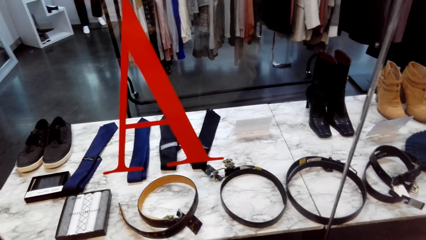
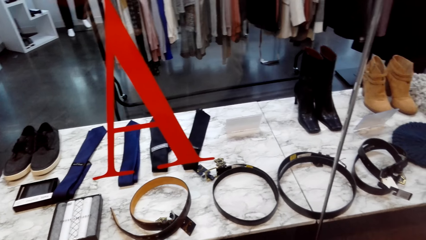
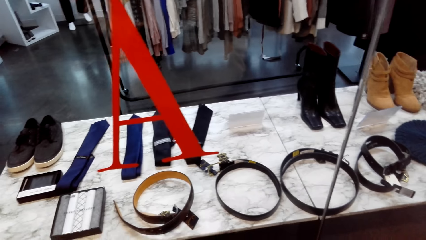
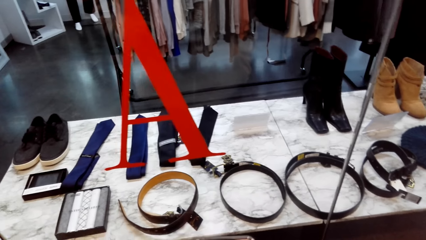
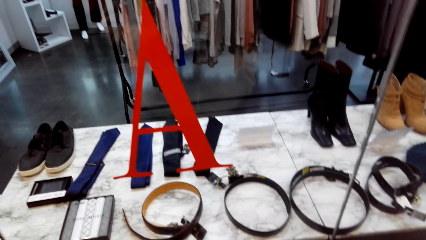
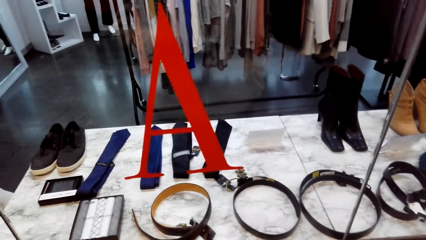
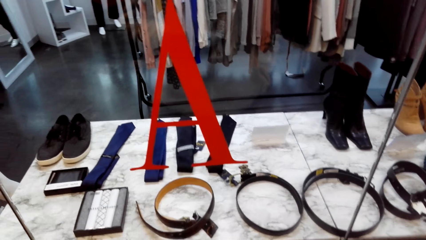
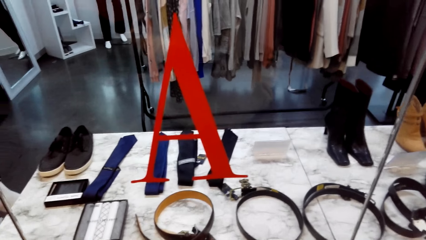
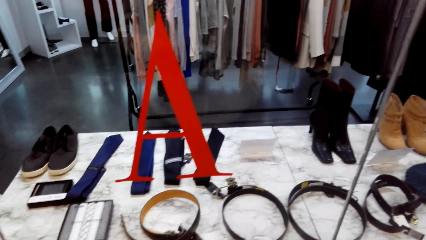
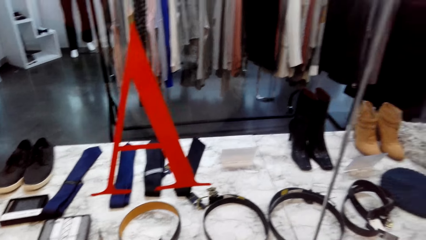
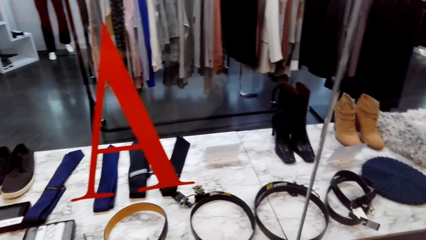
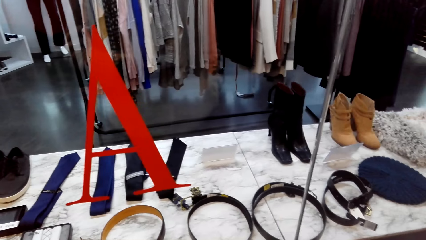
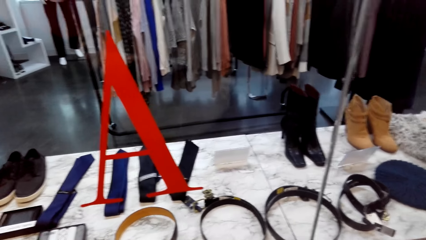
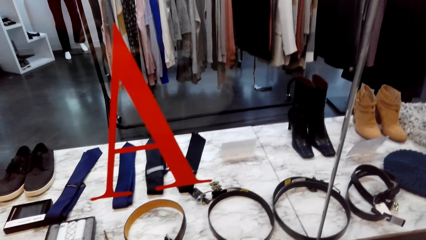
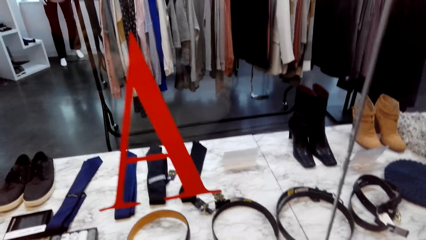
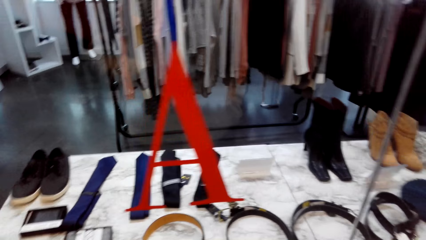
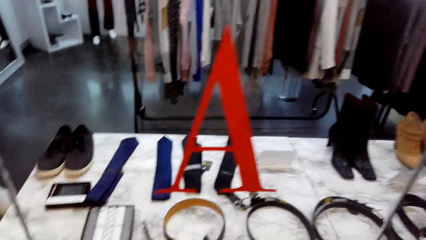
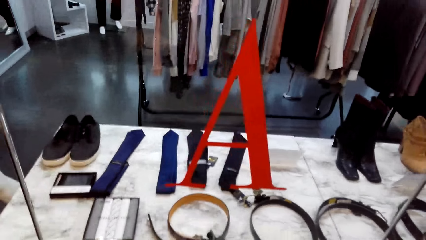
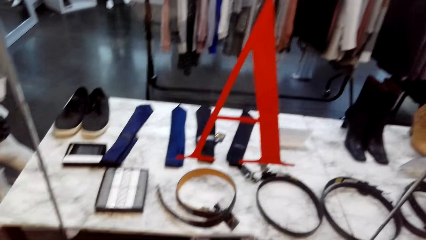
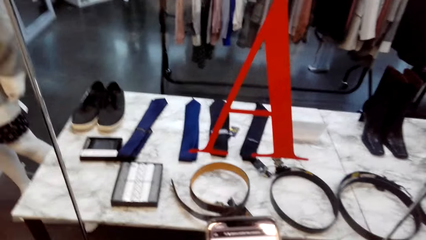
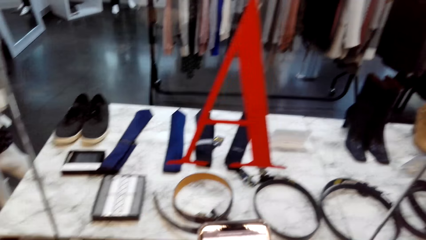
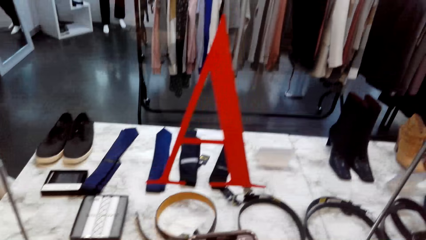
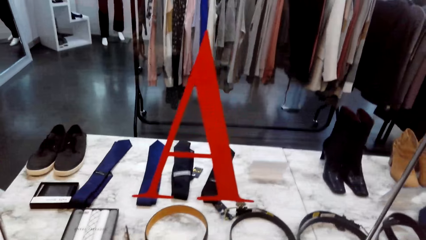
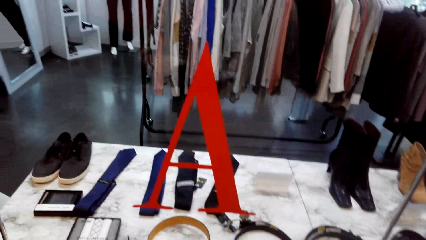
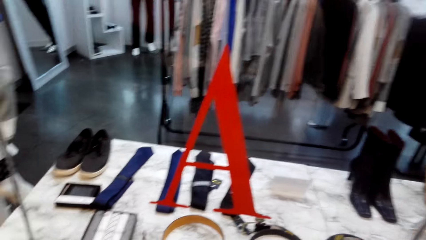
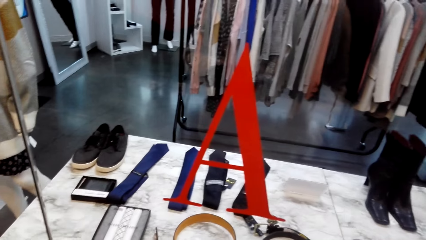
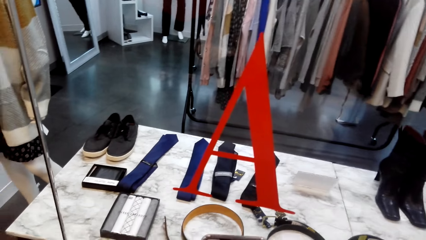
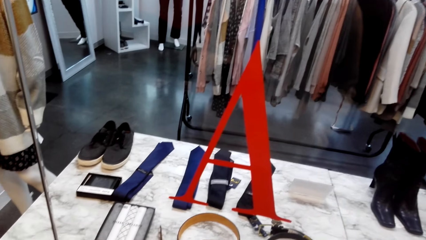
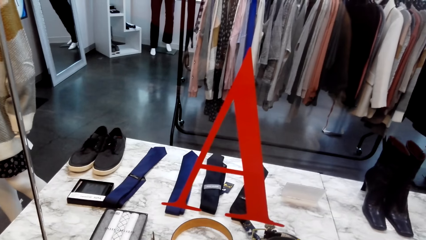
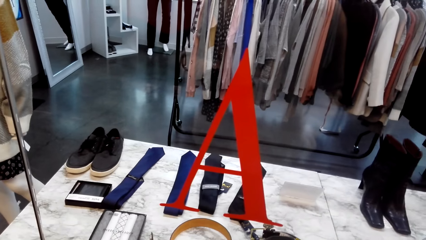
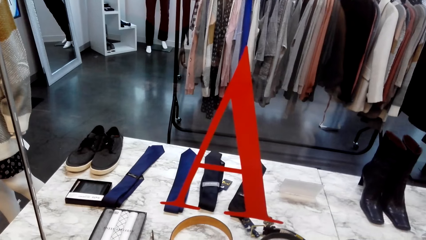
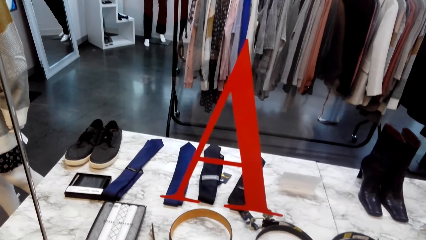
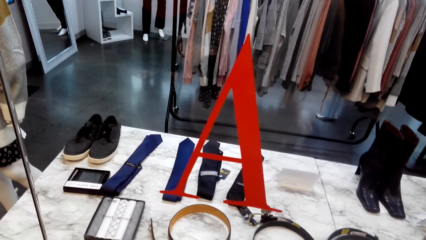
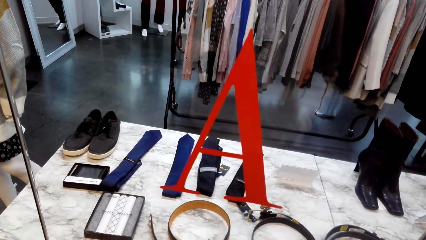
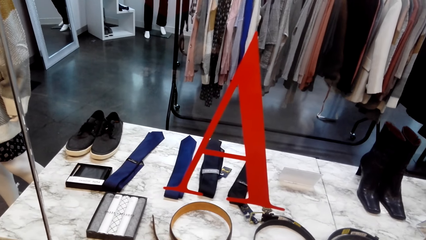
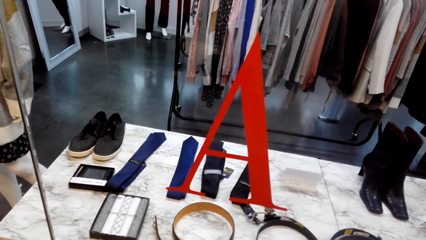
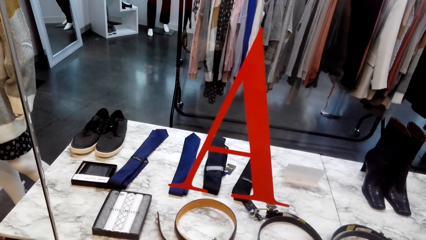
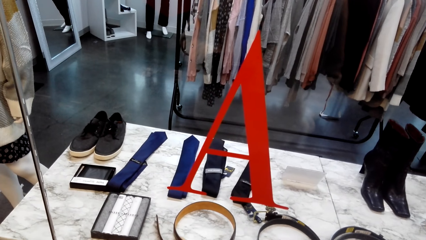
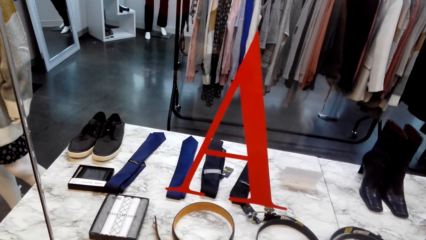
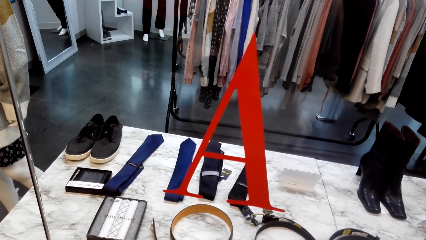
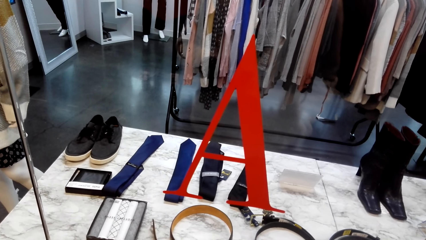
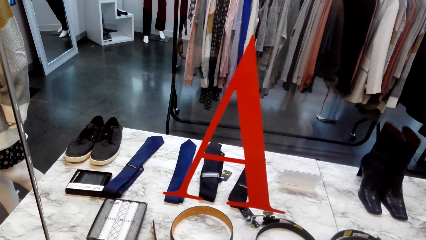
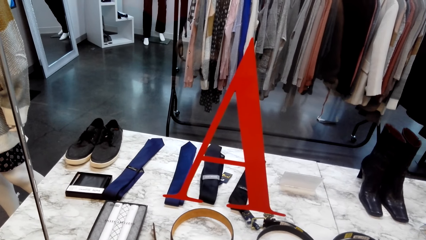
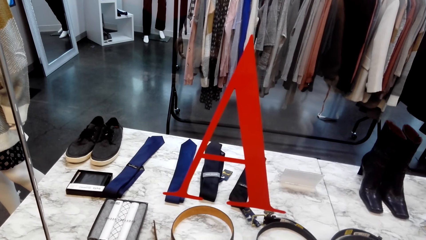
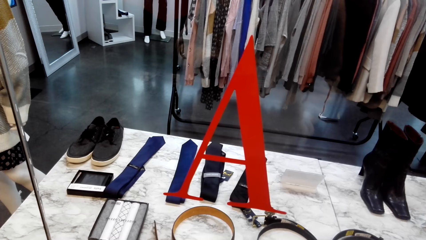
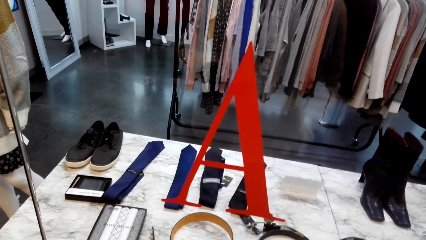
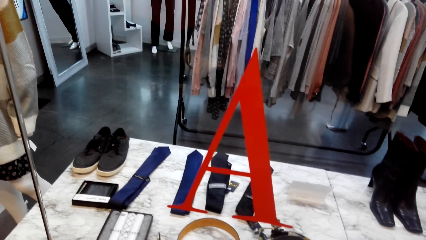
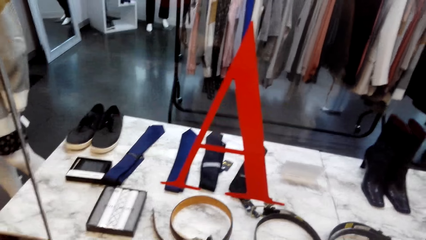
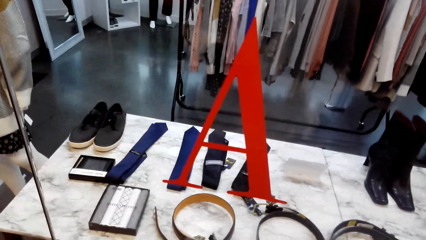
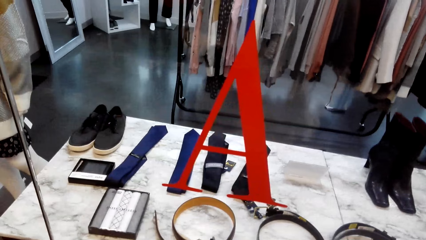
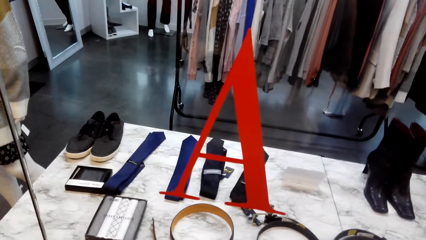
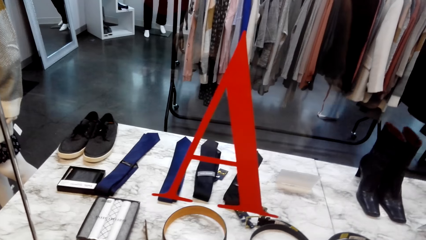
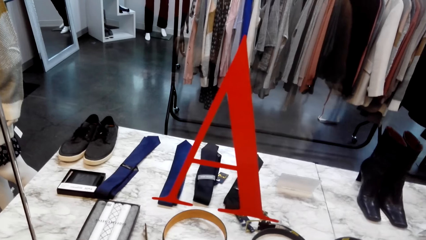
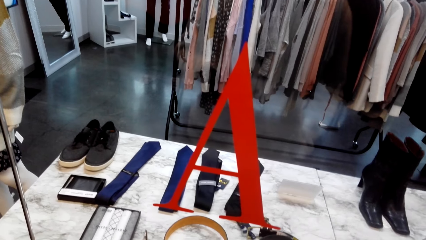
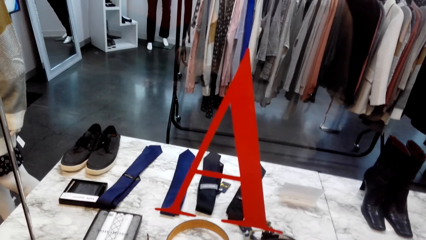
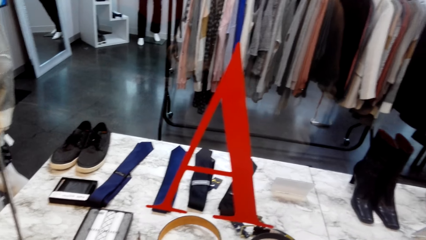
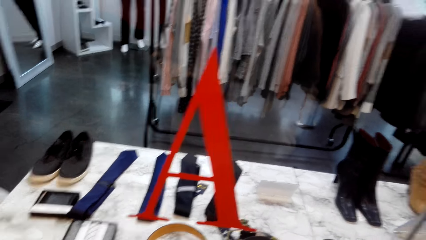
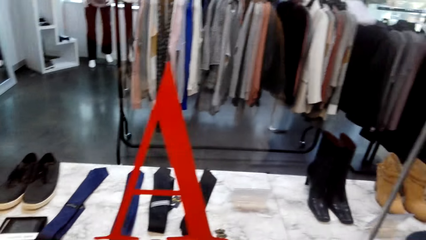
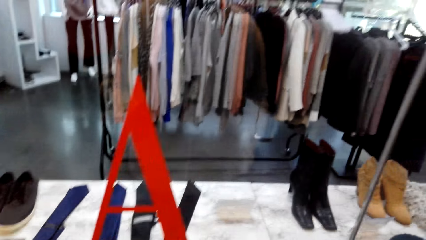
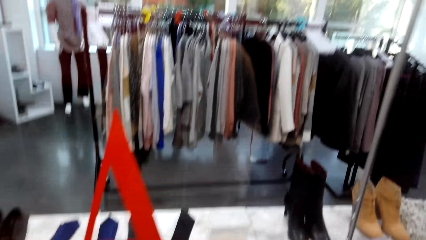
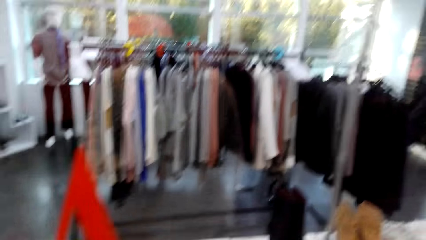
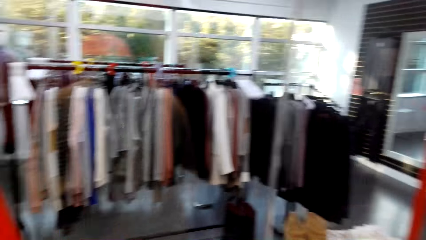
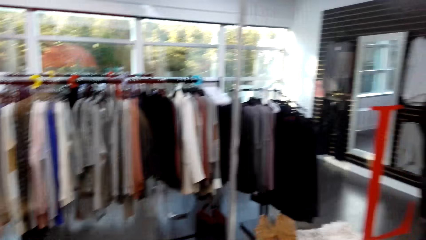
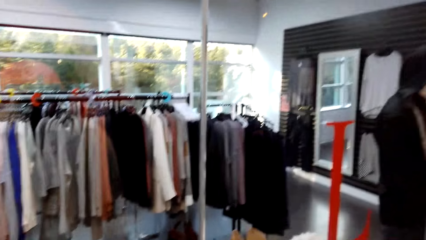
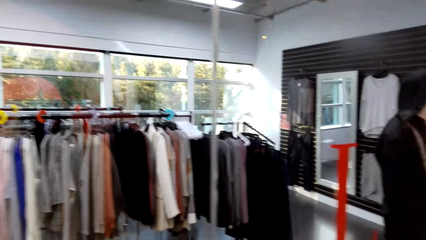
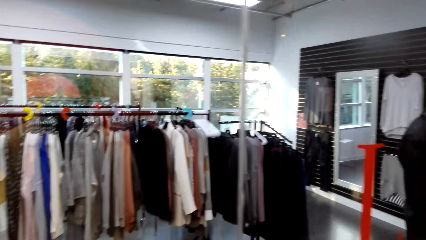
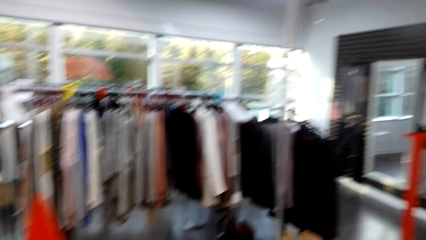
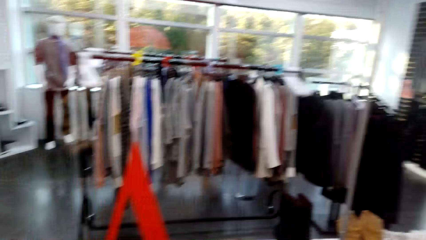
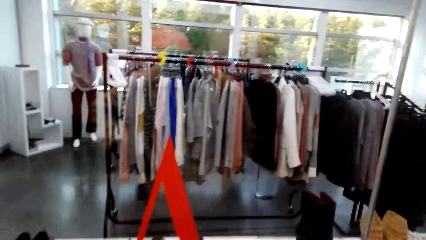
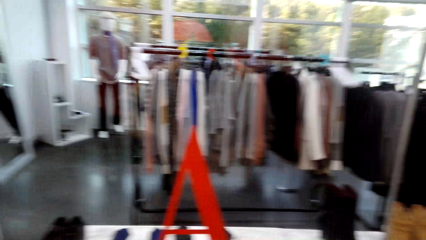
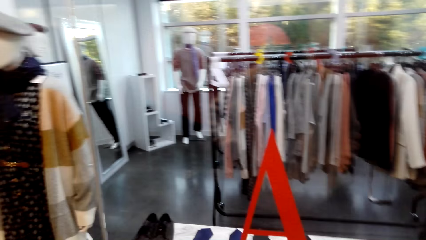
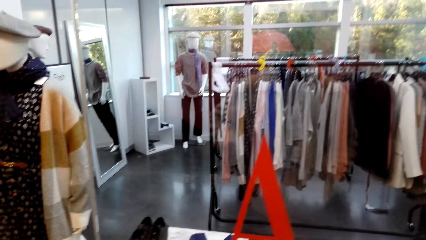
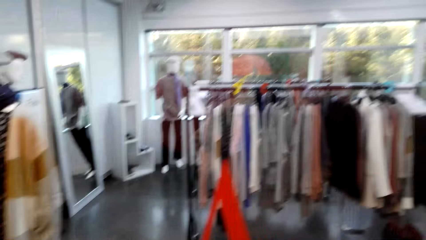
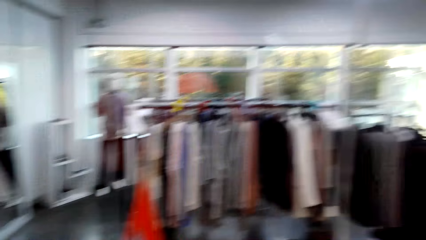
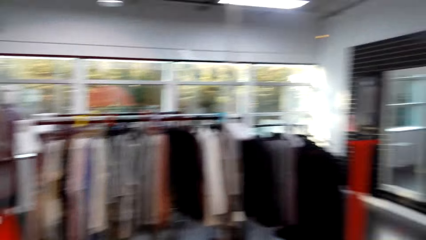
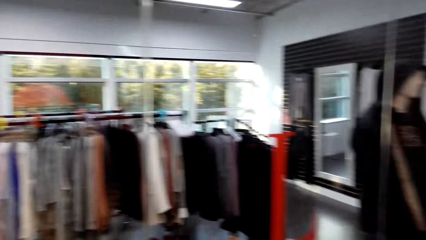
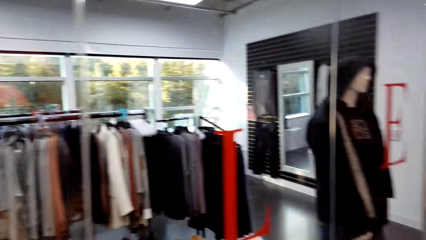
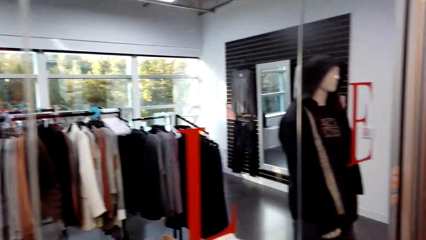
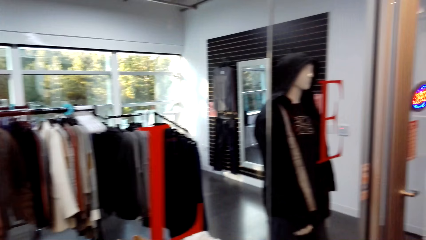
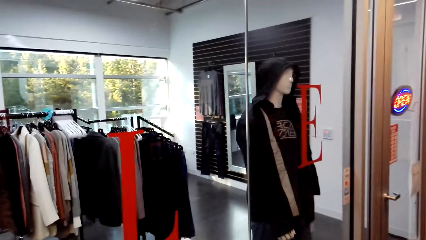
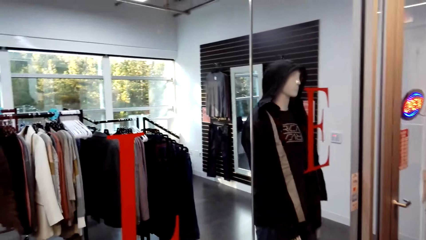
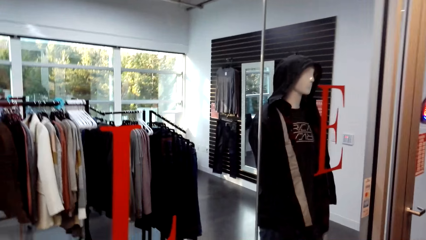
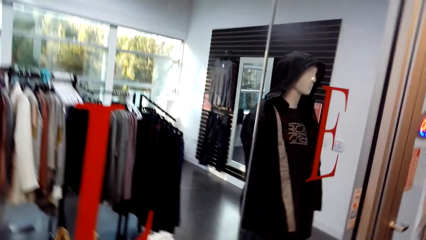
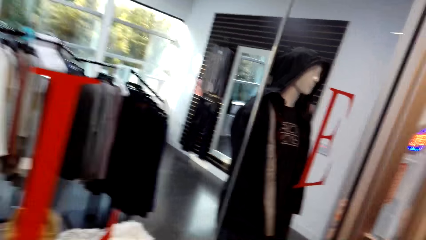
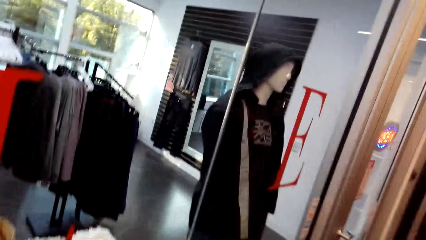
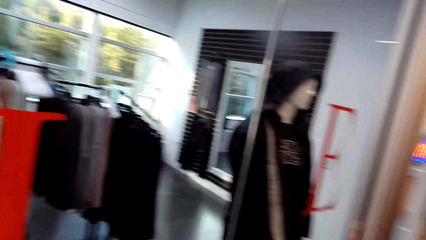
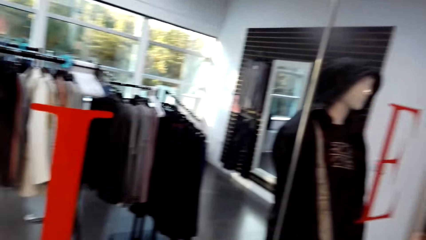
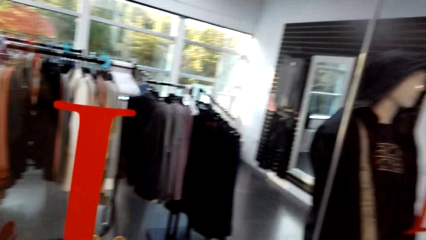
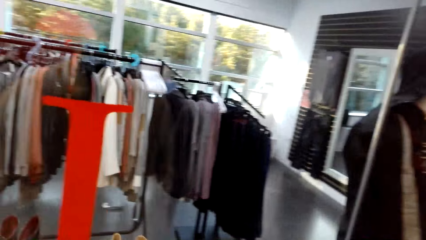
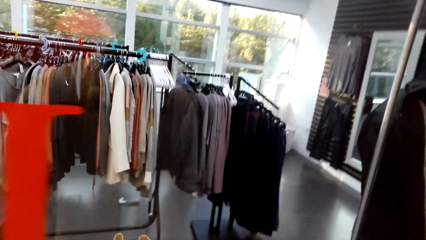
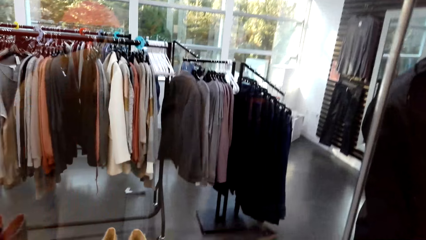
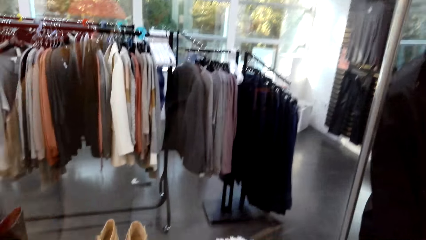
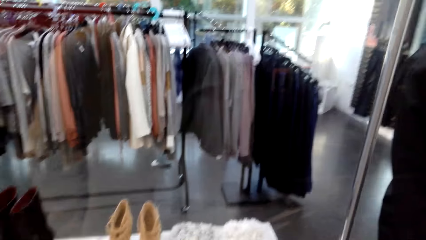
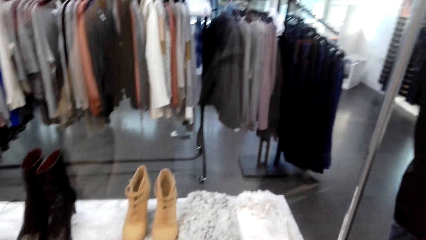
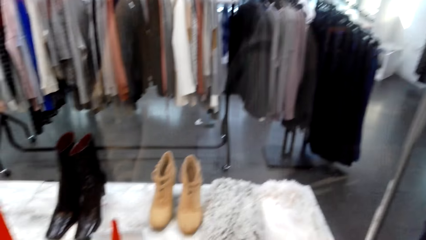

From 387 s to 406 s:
The camera wearer does window shopping. They do window shopping repeatedly.
